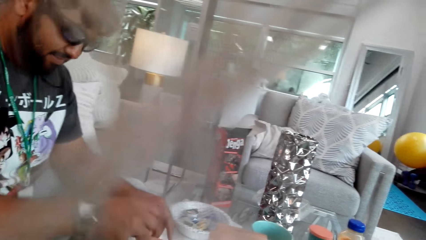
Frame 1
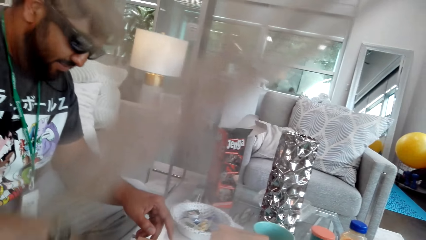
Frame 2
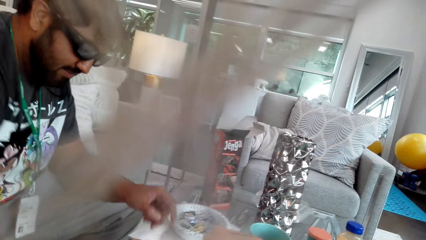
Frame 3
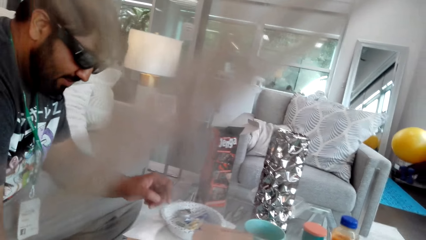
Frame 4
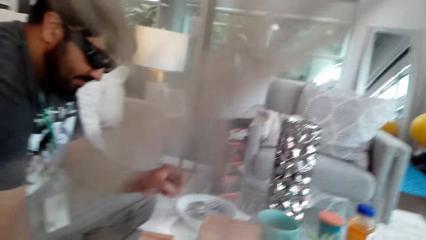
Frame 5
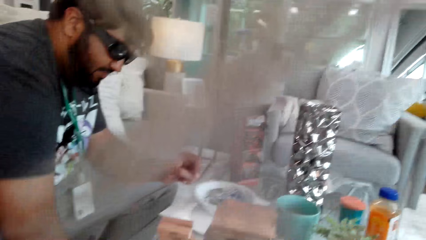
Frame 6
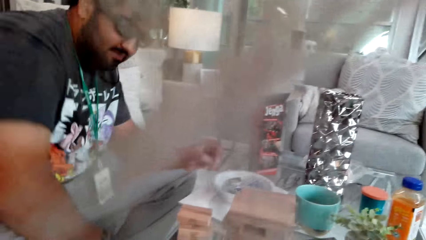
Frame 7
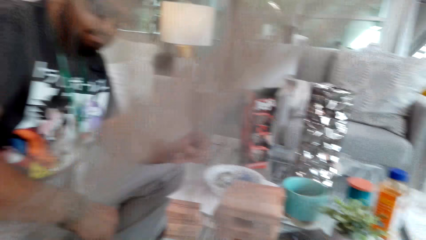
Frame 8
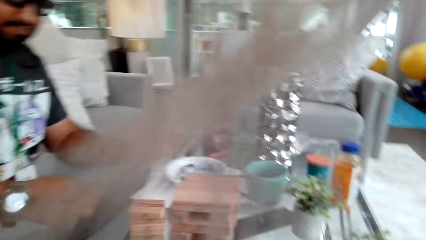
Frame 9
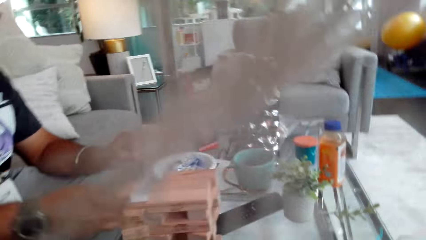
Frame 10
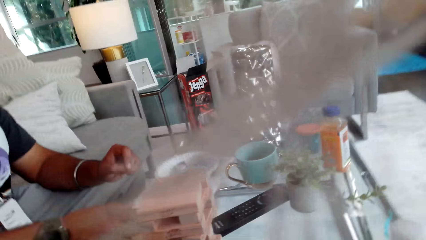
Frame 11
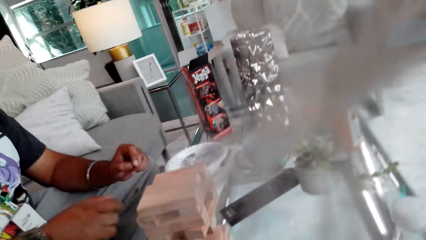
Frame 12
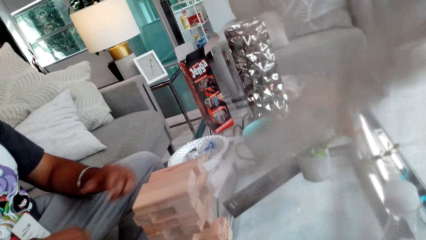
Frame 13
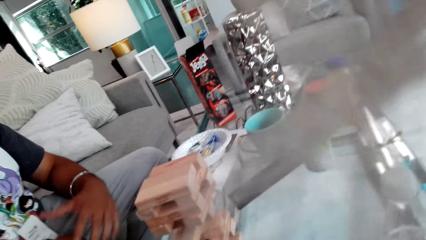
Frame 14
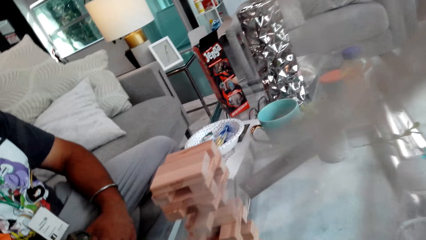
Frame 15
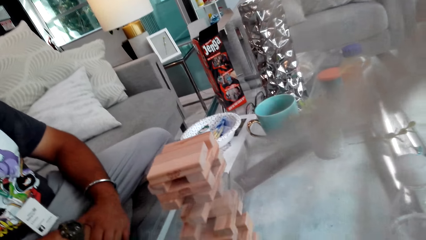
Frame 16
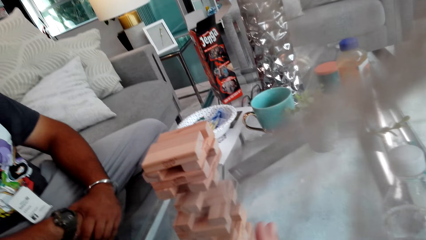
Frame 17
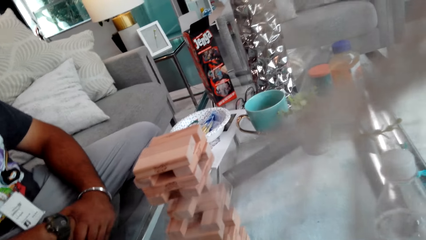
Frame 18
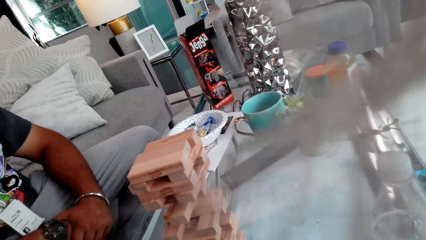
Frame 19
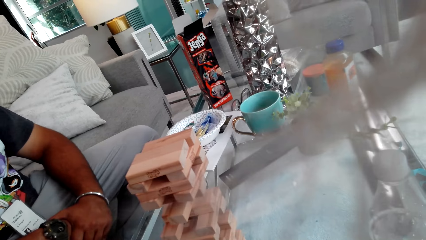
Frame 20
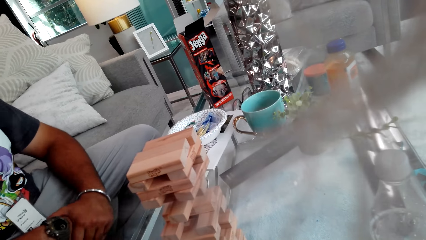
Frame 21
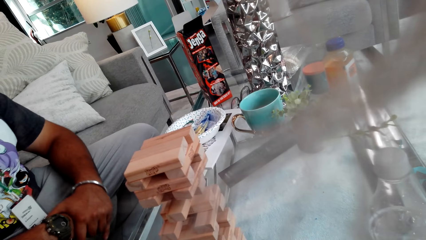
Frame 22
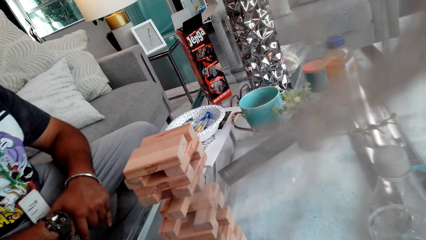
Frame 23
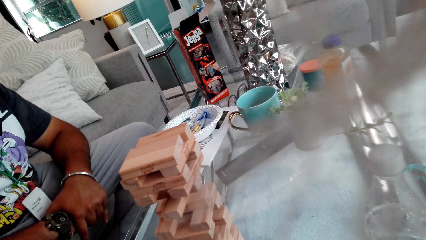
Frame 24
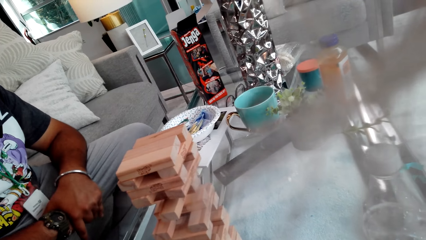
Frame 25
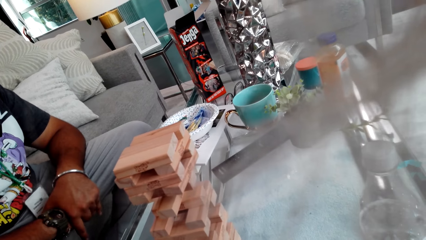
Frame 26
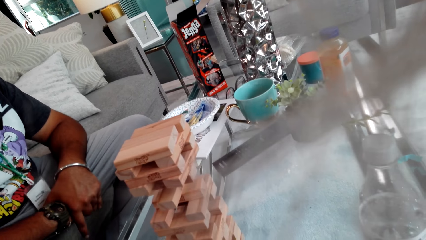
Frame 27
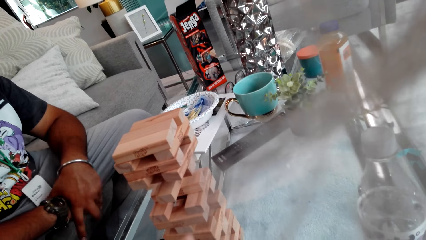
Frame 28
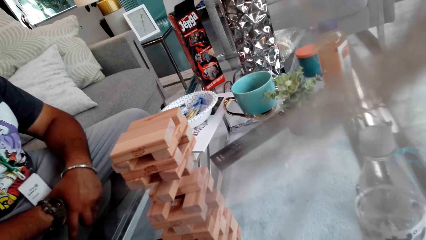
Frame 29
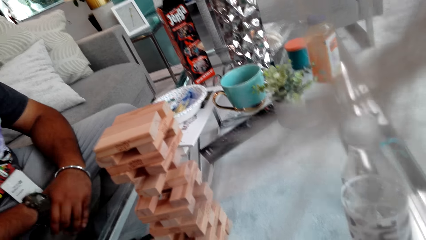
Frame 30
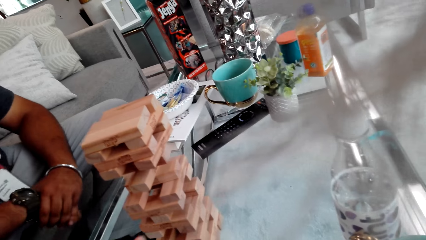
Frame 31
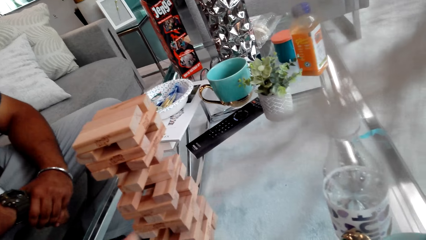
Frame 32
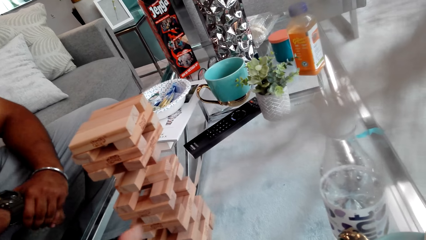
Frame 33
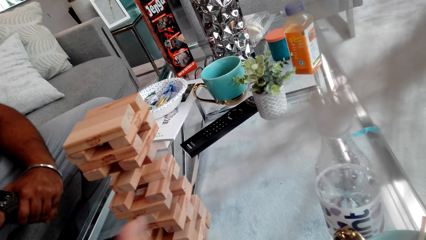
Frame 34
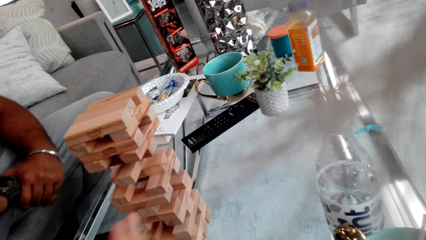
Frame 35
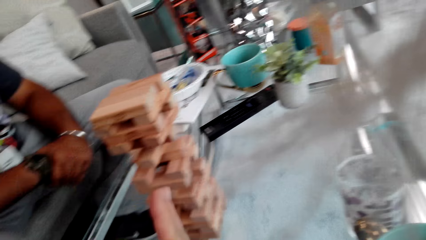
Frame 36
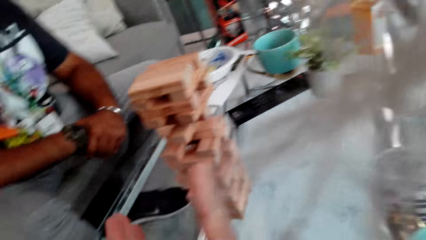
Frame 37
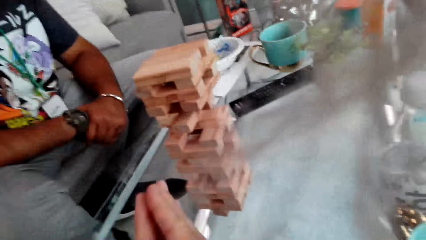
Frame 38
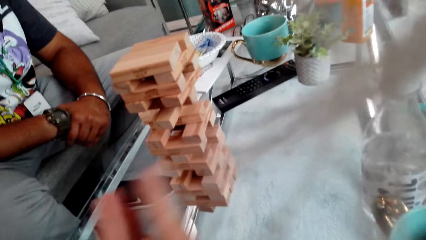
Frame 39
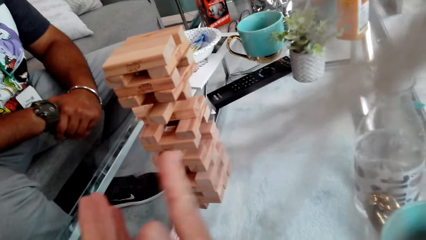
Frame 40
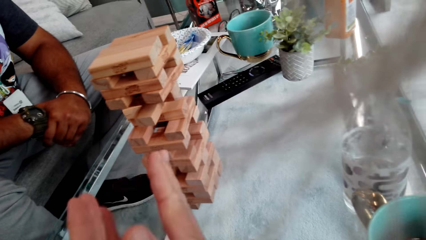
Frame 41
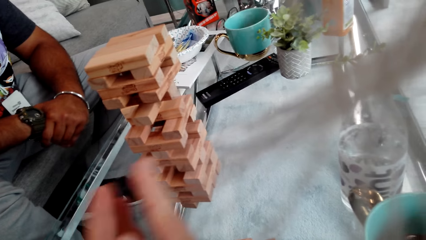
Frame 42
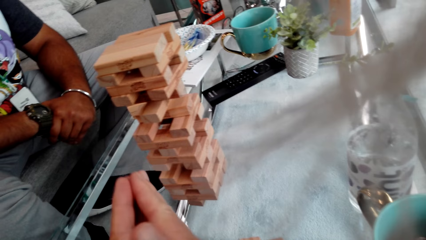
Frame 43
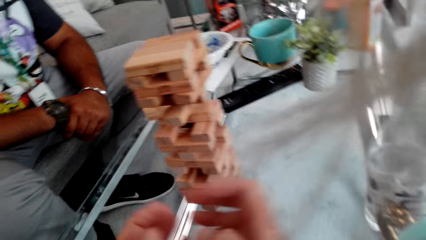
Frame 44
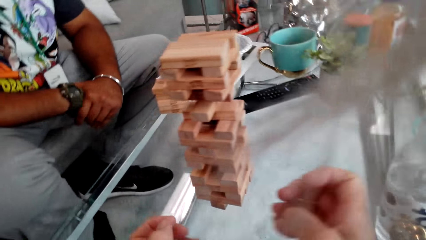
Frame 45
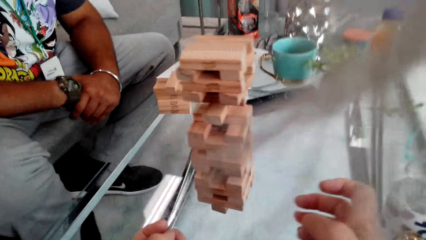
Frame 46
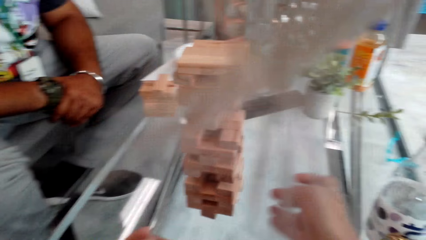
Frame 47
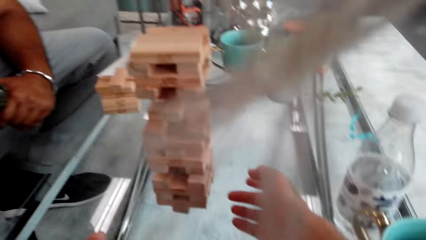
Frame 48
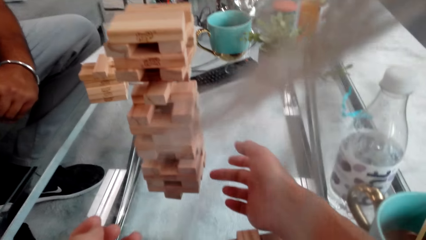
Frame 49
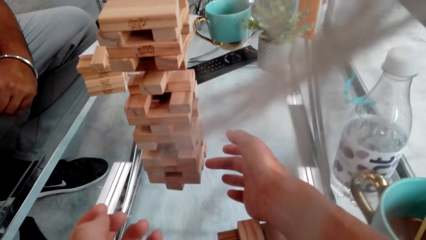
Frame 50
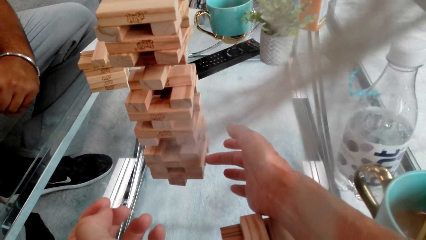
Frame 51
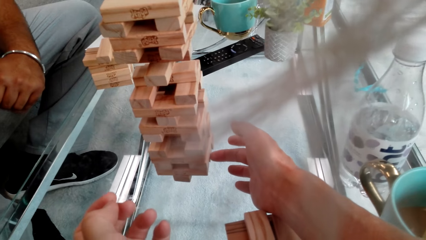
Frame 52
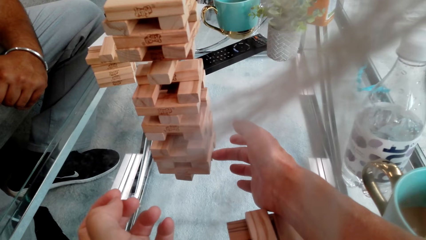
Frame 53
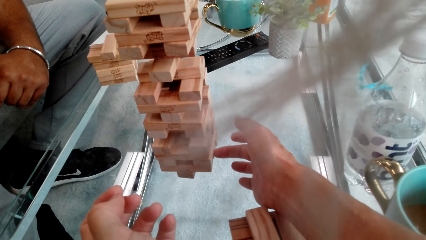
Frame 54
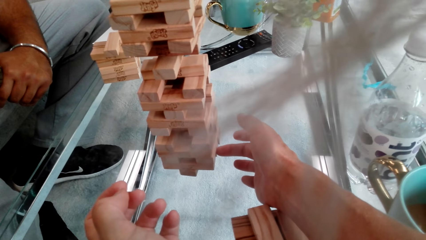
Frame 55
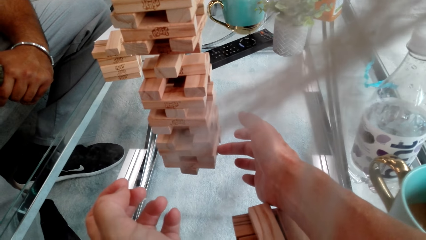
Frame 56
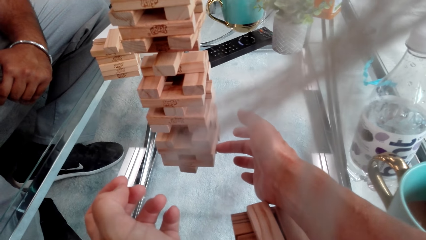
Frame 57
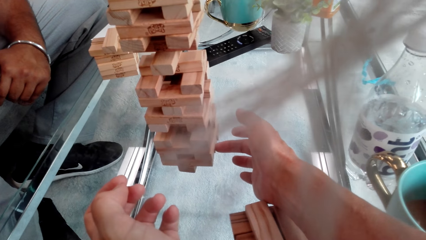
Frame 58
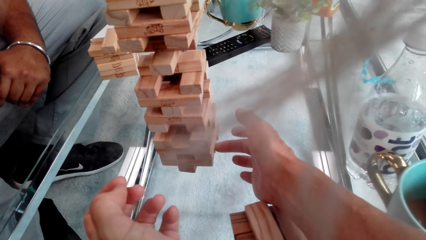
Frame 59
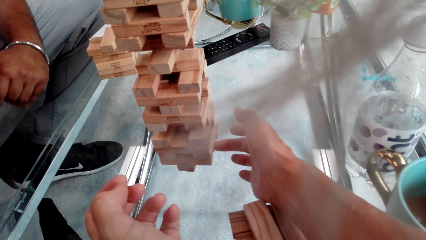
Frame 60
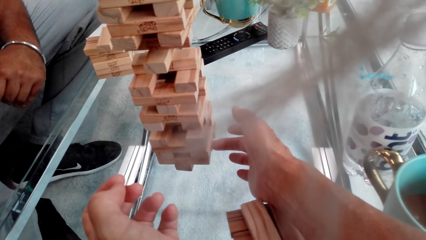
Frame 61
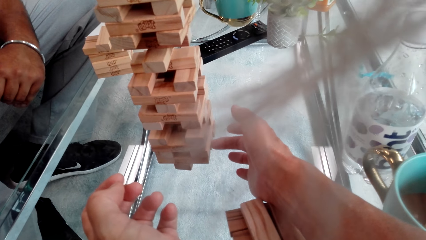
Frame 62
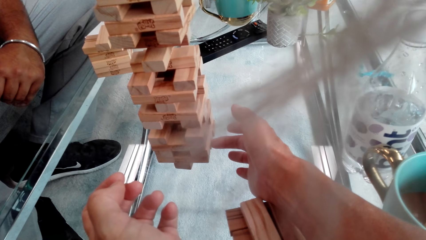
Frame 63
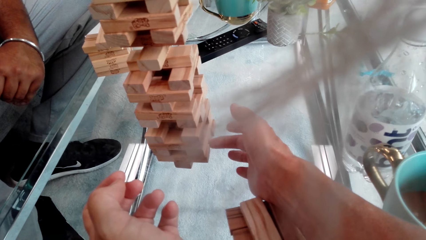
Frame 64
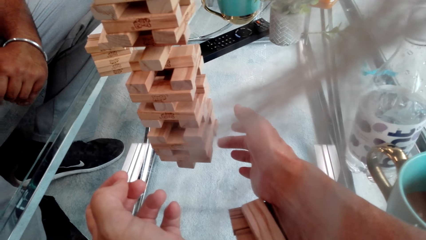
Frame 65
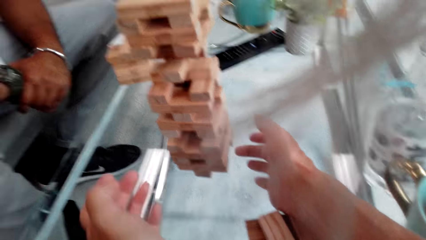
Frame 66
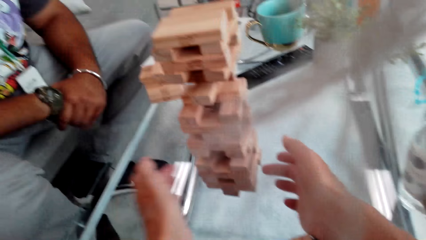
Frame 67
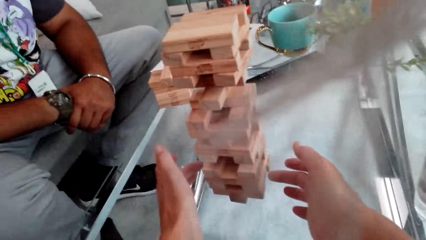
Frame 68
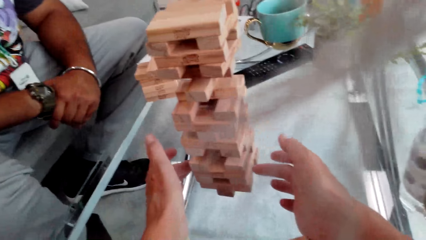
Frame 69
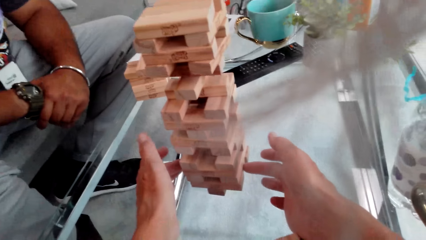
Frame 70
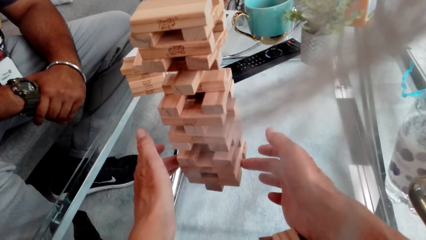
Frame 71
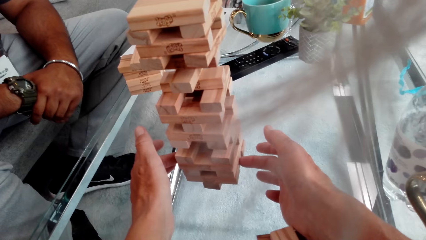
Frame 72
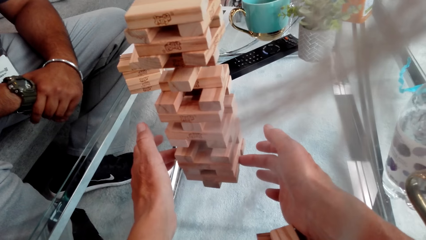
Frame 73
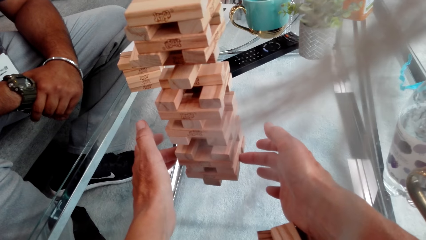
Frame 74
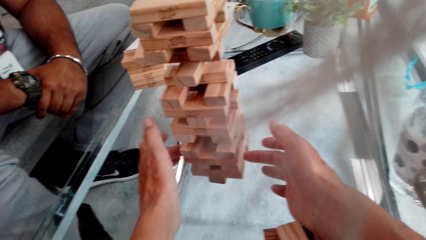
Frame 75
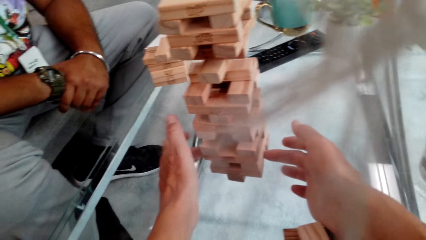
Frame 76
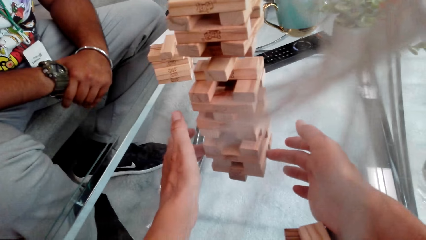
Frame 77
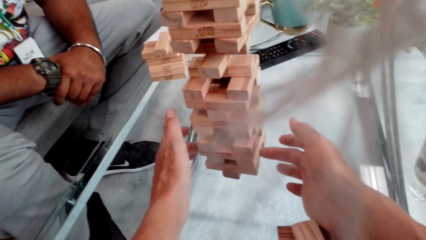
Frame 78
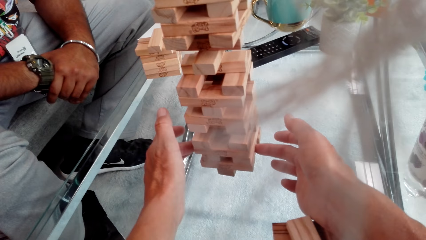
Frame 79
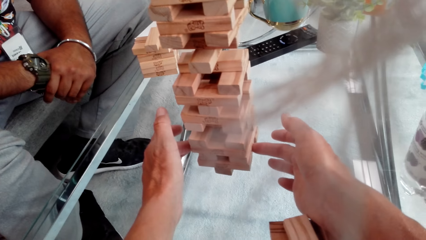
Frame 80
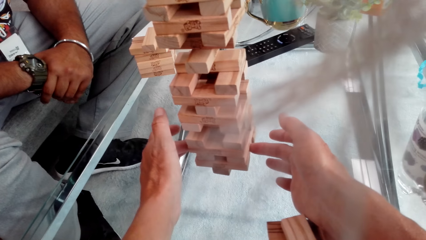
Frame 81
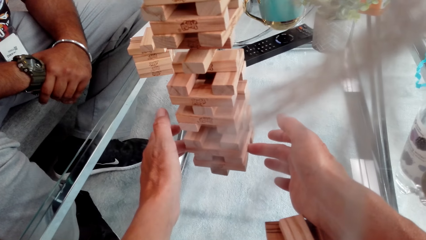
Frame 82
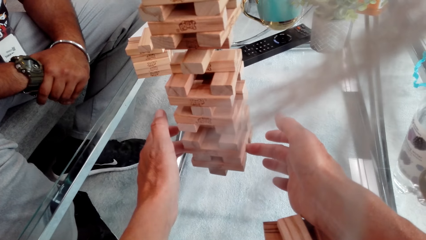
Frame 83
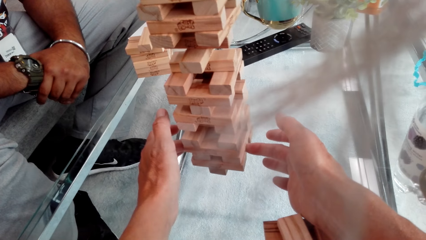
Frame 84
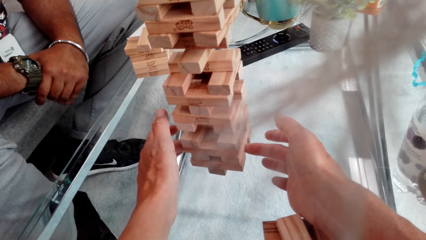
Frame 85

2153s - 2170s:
A person bends and takes a jenga block on the floor. The camera wearer looks at the jenga tower. The person puts the jenga block on the table and removes the hand from the jenga block. The camera wearer shows gestures with both hands. They clap hands. They play the jenga game. They push the wood. They hold the jenga tower. The person plays jenga with both hands.
